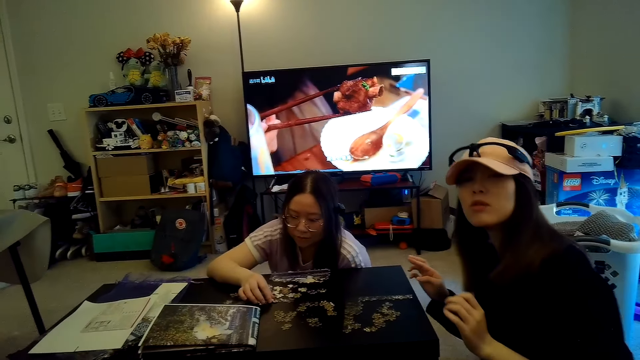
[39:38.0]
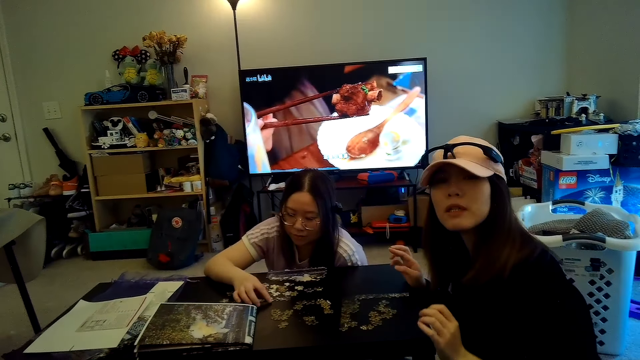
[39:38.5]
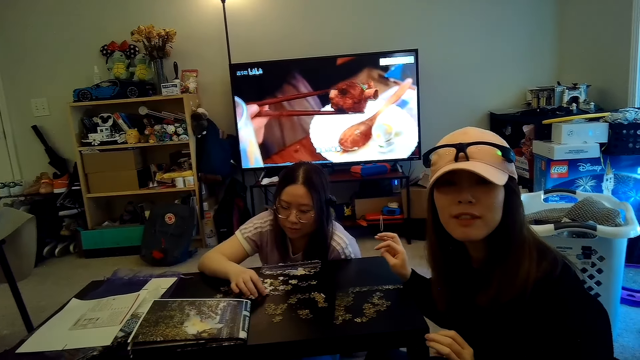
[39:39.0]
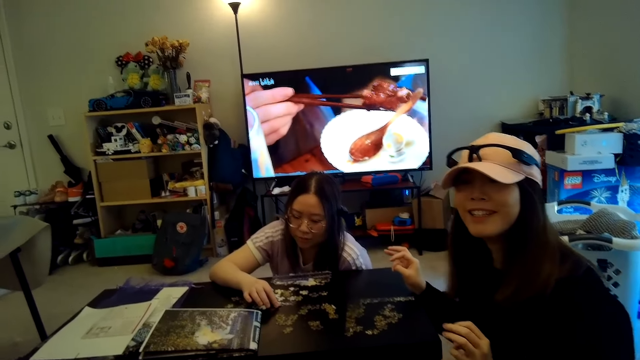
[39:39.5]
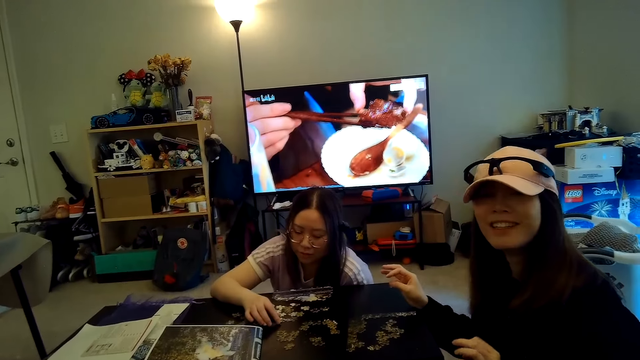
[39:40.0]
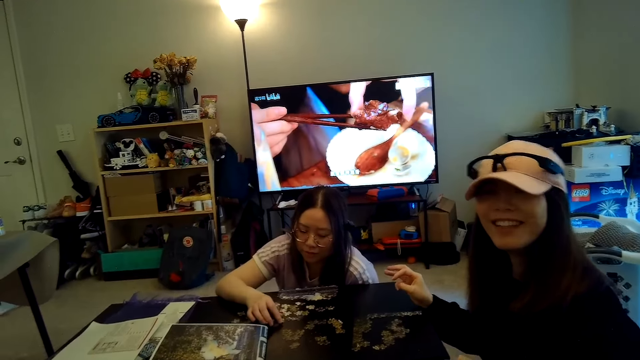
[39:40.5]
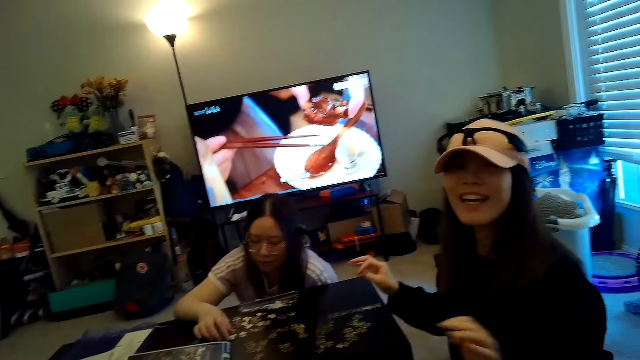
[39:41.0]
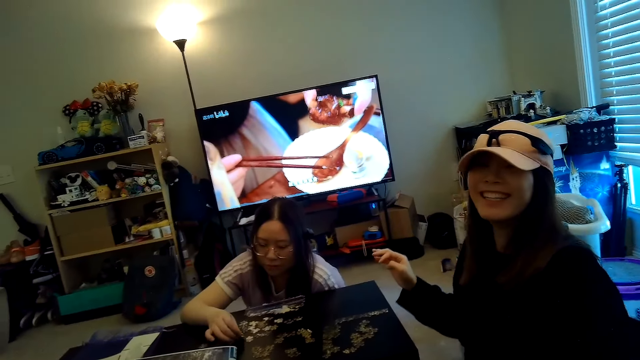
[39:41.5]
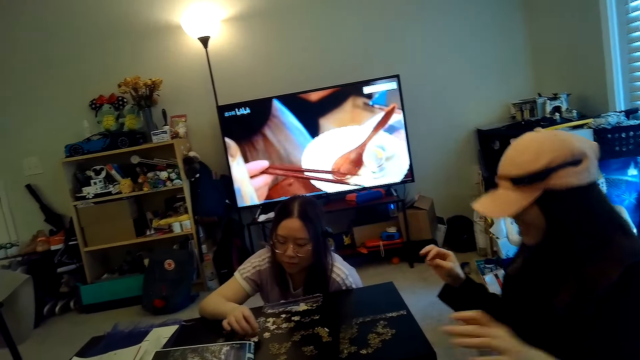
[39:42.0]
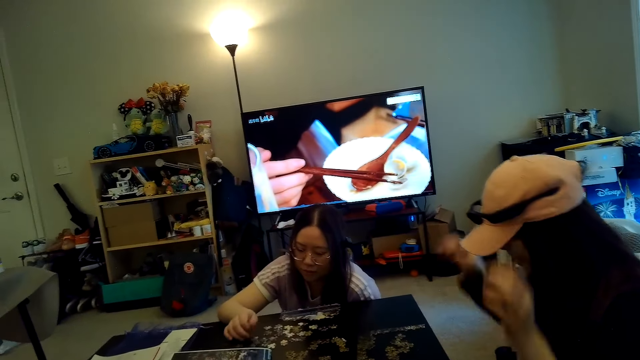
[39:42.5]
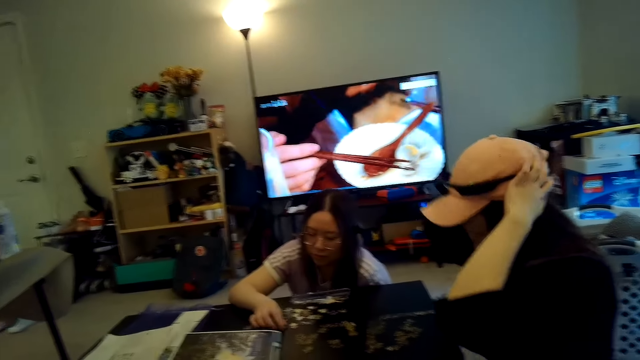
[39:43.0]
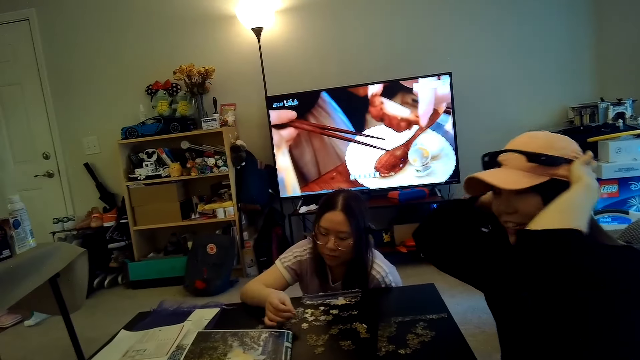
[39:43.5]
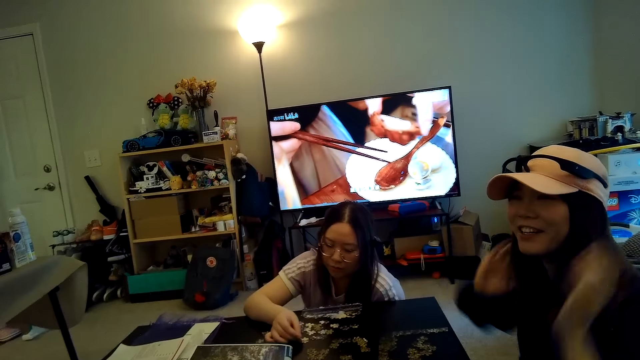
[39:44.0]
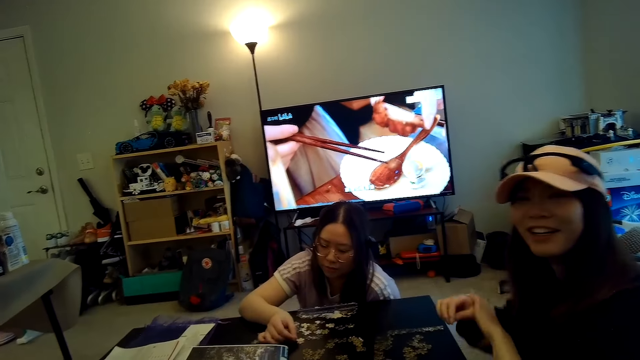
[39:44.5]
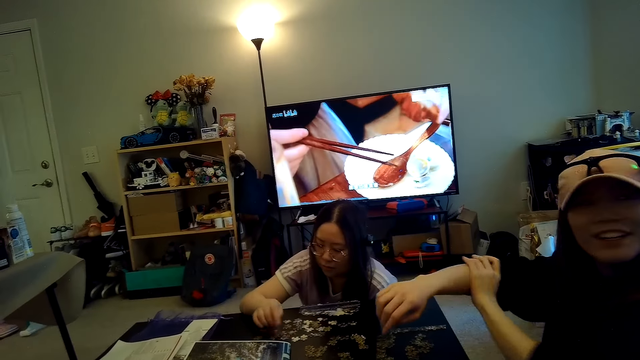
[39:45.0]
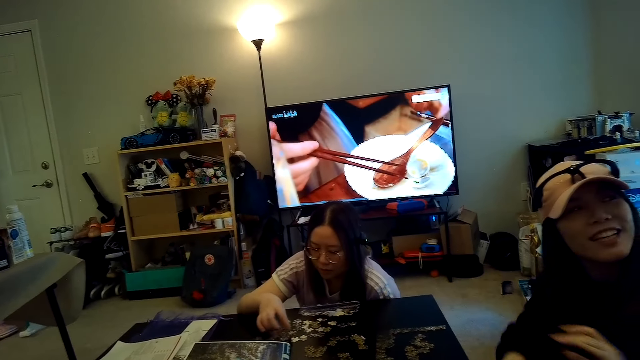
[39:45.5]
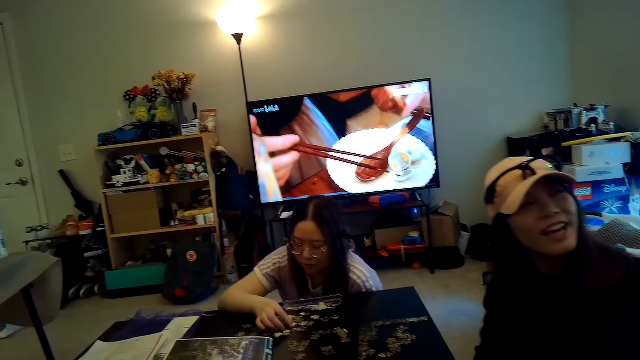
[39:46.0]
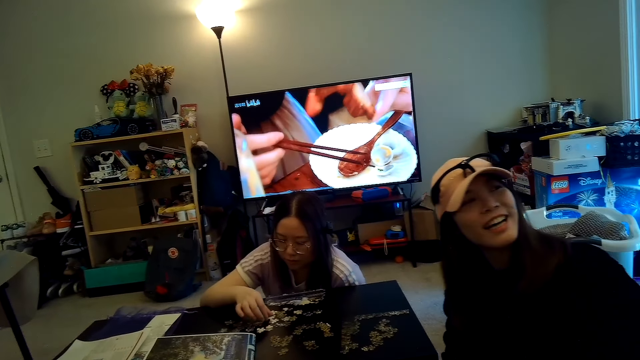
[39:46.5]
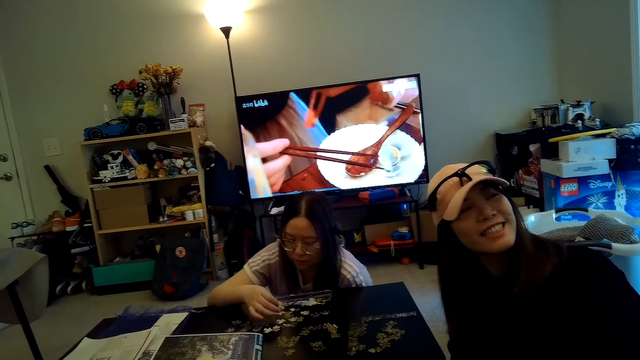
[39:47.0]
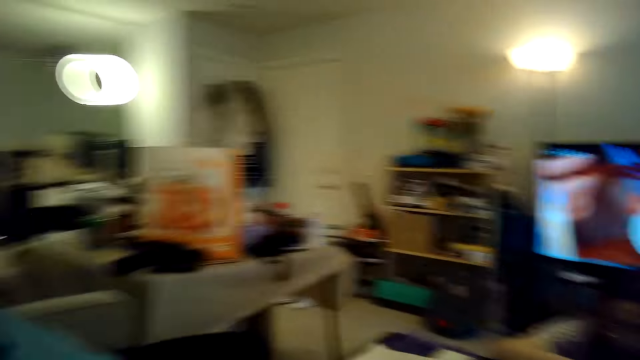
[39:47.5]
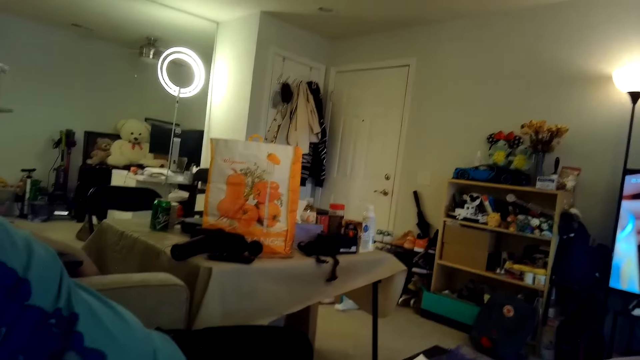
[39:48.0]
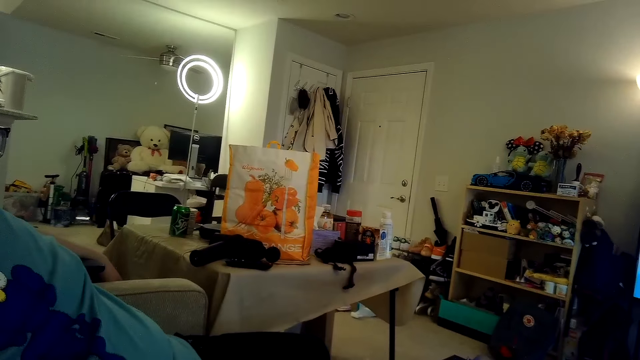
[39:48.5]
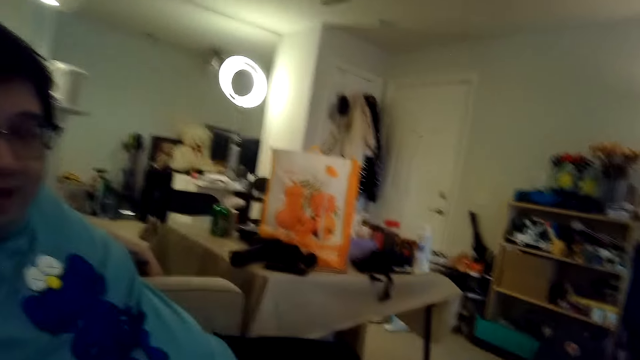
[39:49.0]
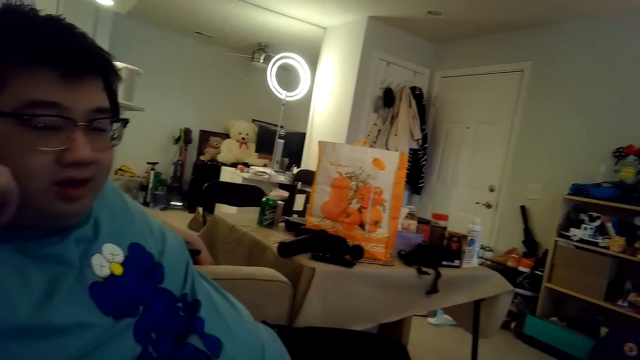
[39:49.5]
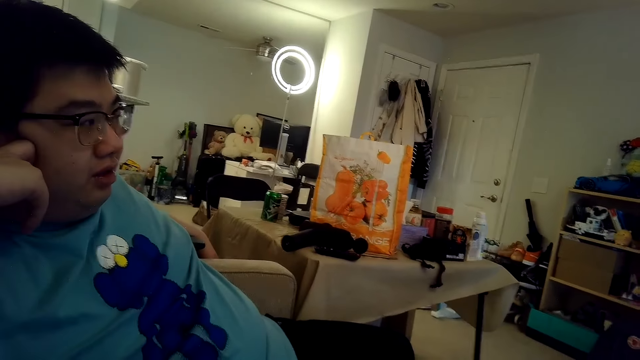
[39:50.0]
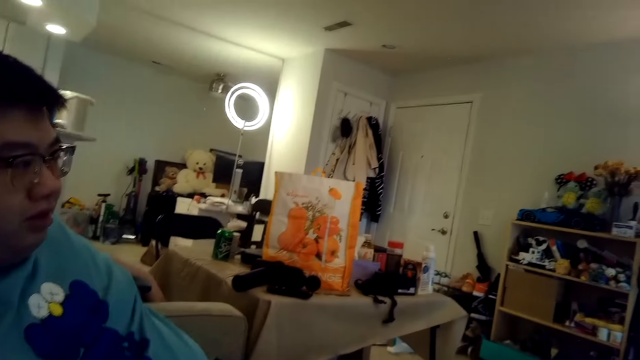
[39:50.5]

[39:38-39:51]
The camera wearer looks around.

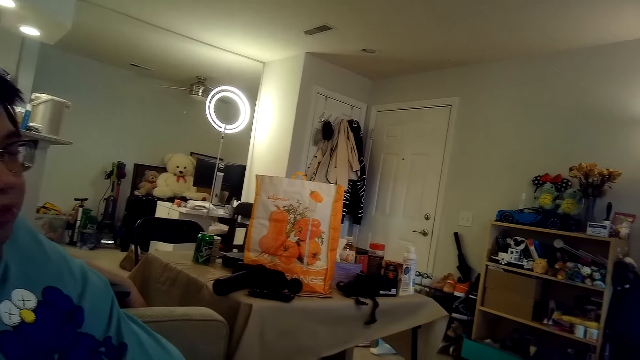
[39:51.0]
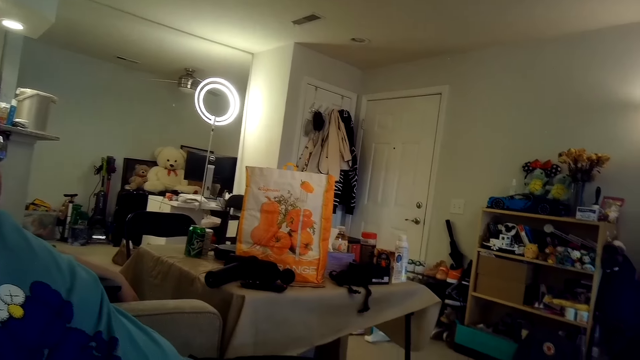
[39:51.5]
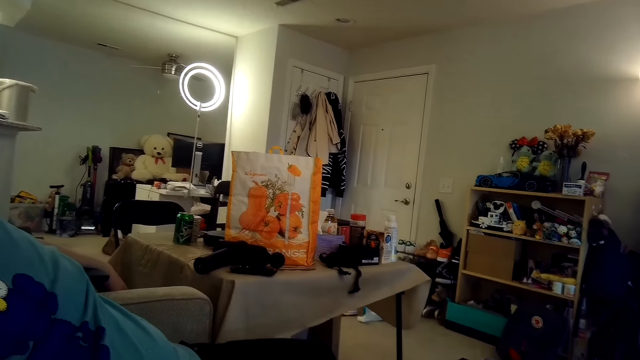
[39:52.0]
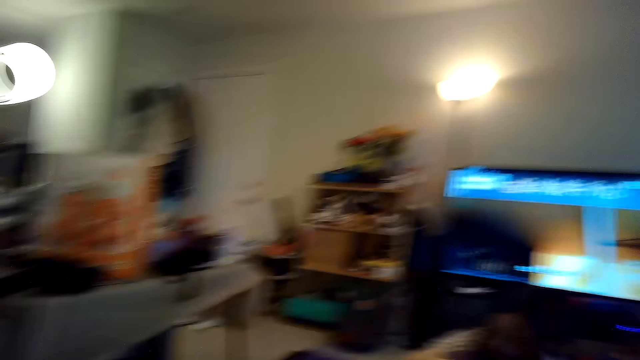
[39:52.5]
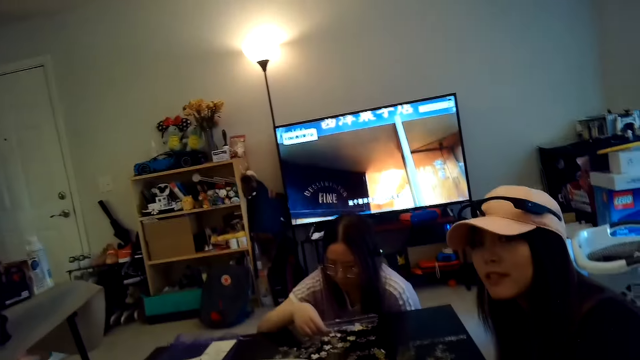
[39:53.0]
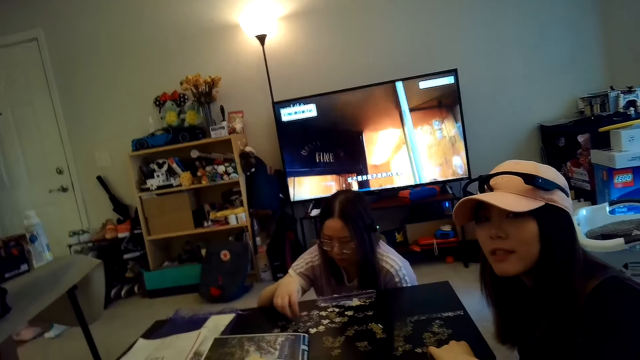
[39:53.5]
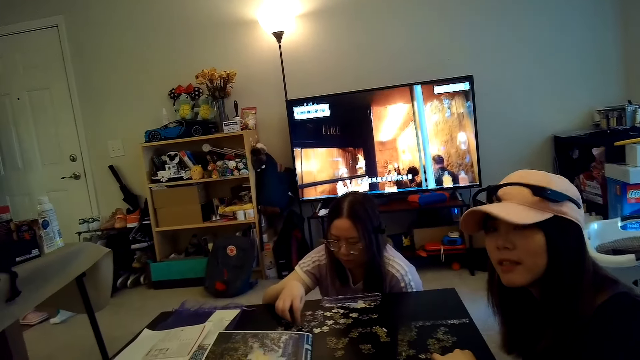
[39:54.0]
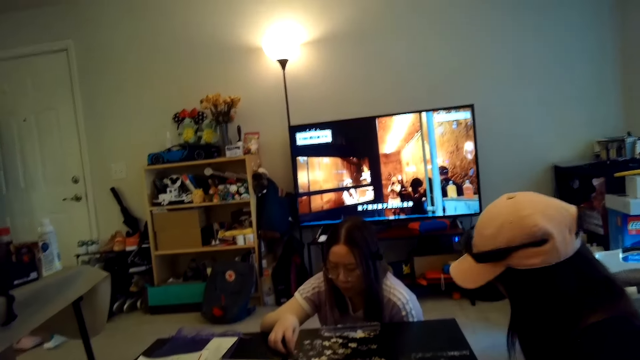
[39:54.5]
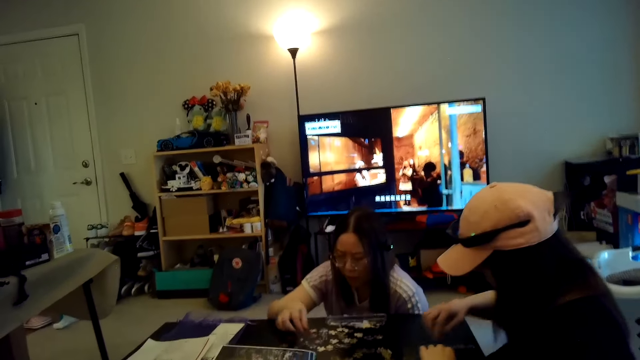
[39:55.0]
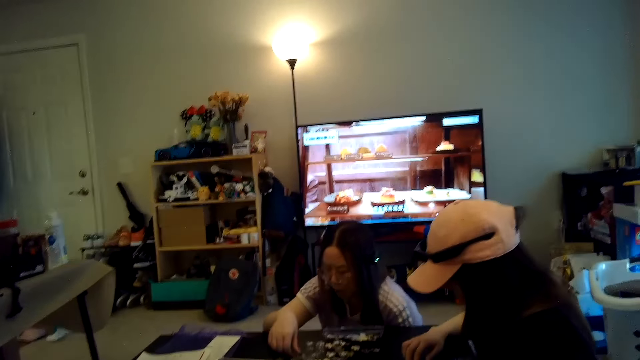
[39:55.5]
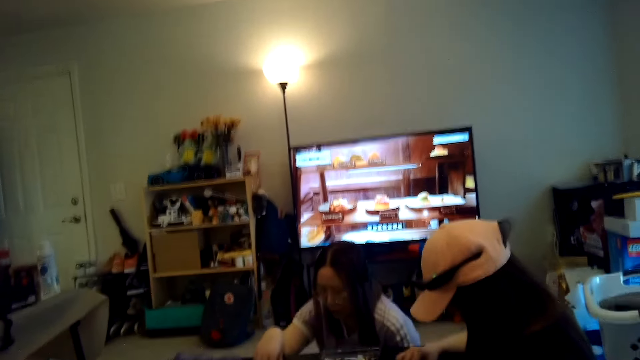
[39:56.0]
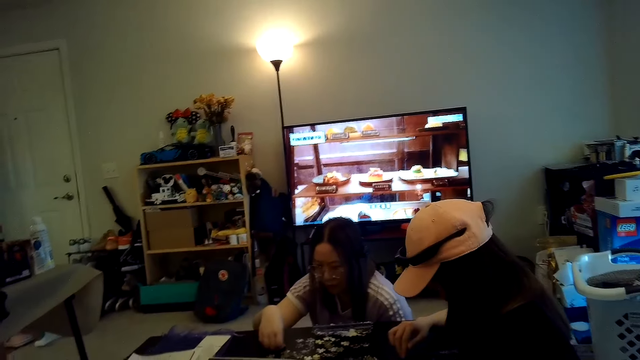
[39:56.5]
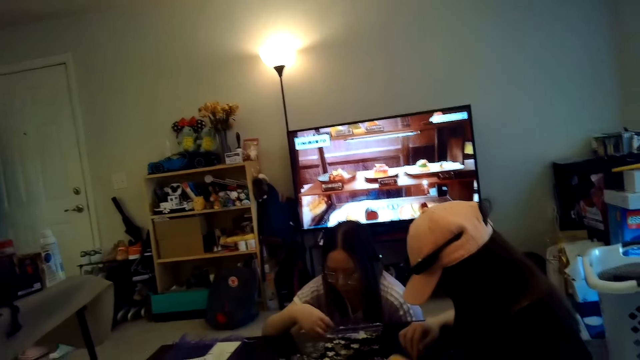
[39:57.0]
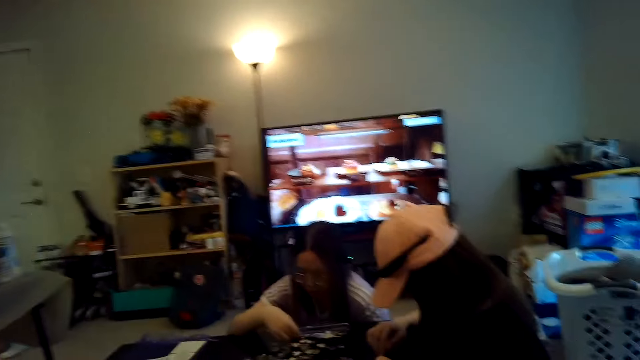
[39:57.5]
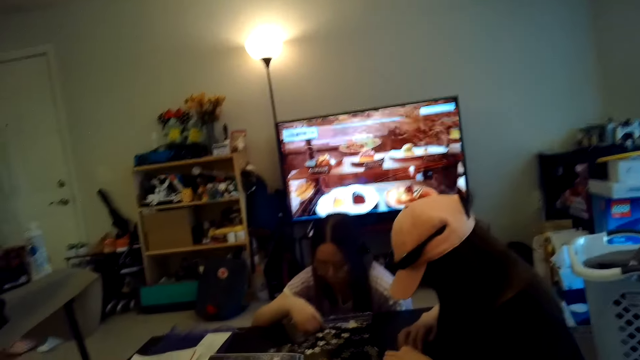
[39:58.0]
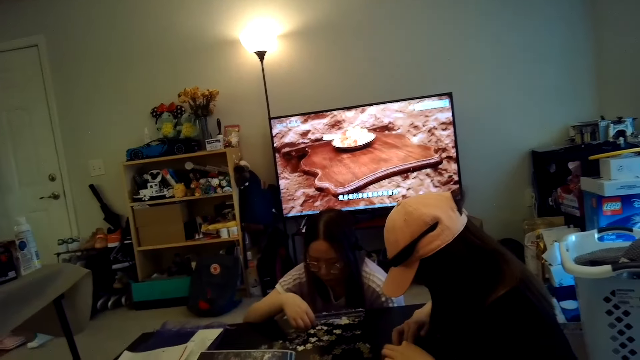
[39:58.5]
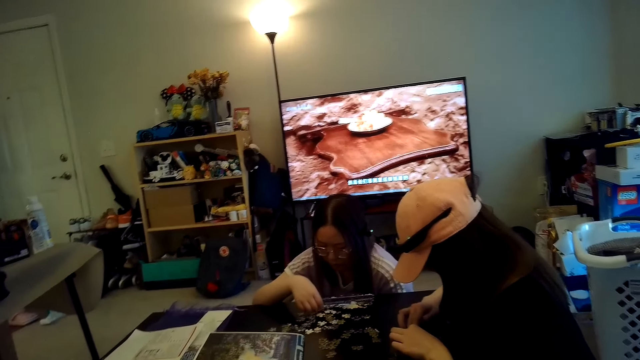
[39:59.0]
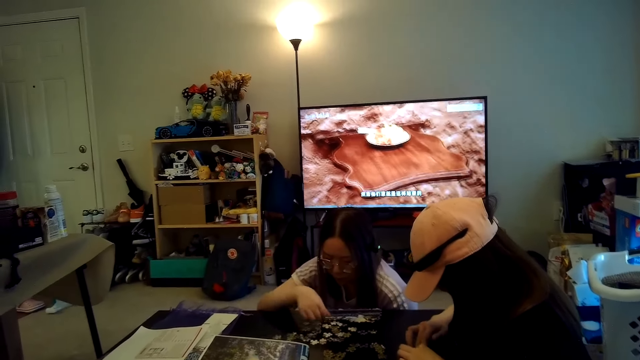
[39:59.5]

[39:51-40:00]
A woman arranges the jigsaw puzzle. Another woman arranges the jigsaw puzzle.
